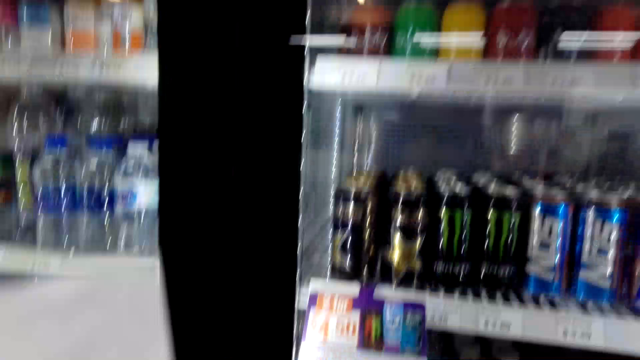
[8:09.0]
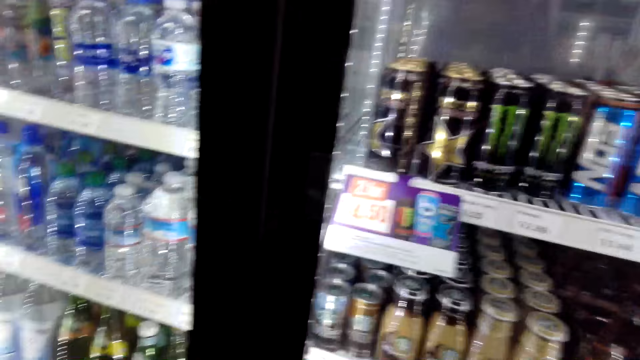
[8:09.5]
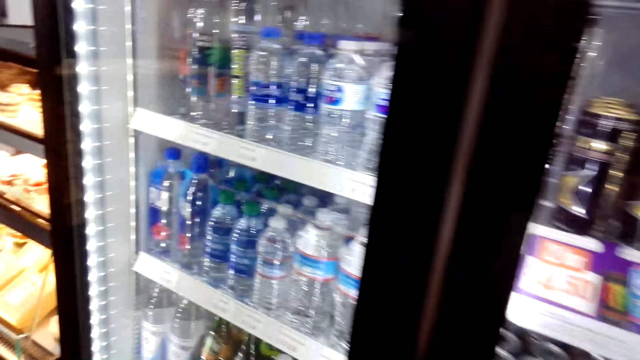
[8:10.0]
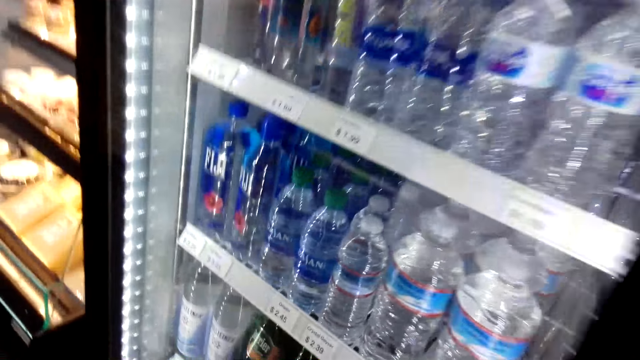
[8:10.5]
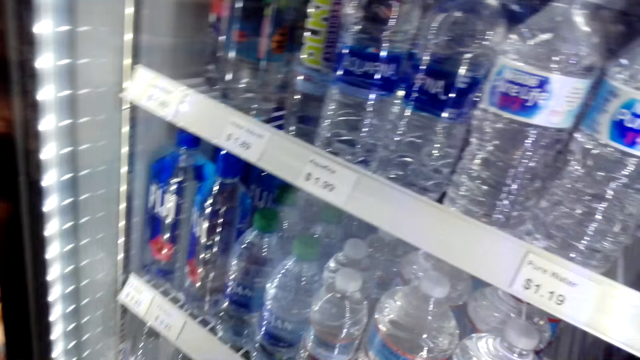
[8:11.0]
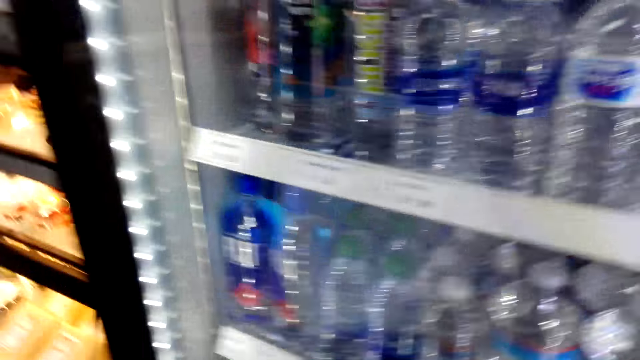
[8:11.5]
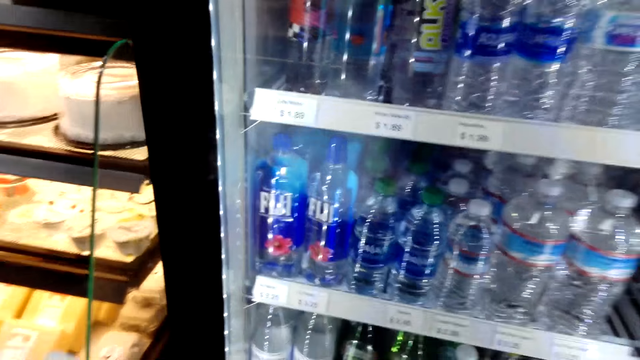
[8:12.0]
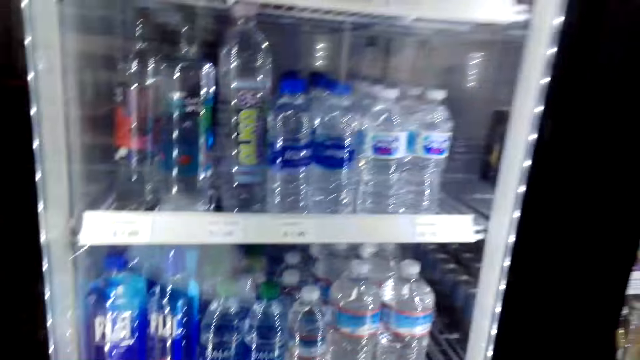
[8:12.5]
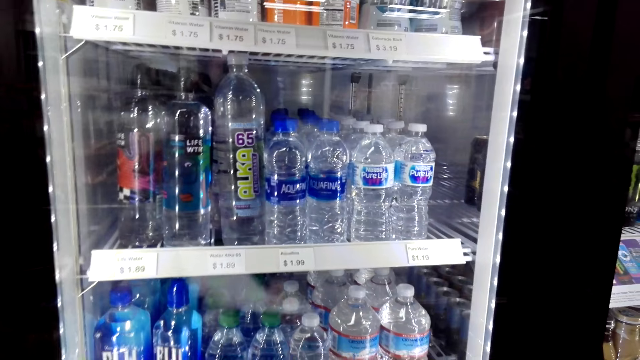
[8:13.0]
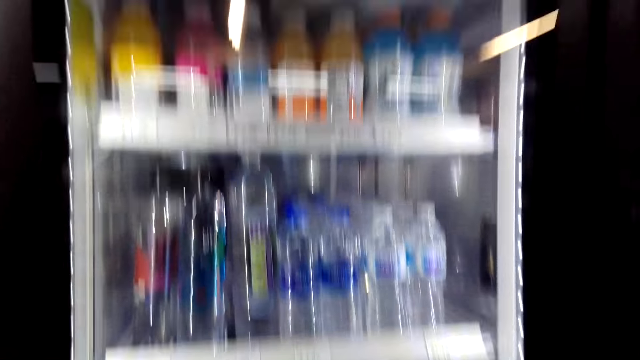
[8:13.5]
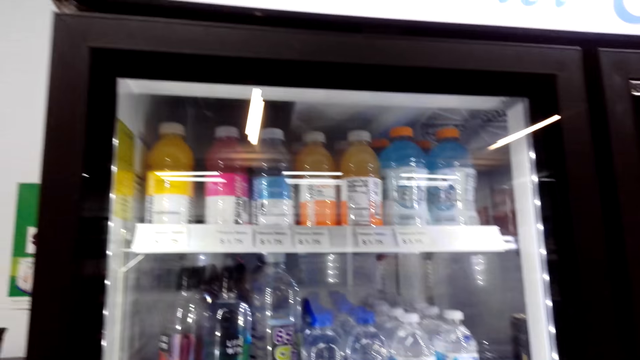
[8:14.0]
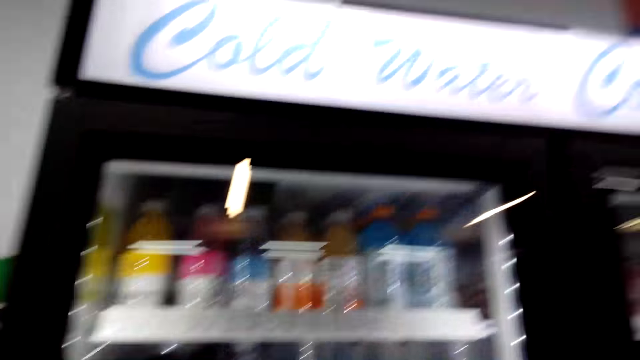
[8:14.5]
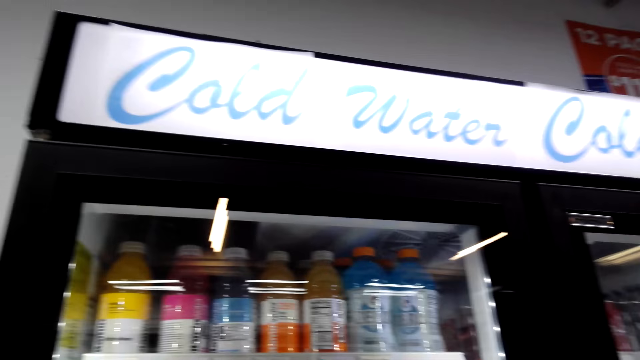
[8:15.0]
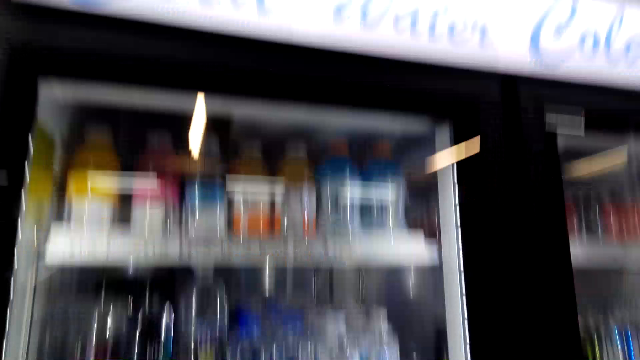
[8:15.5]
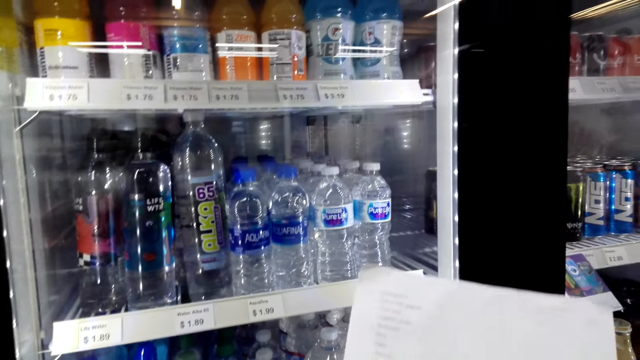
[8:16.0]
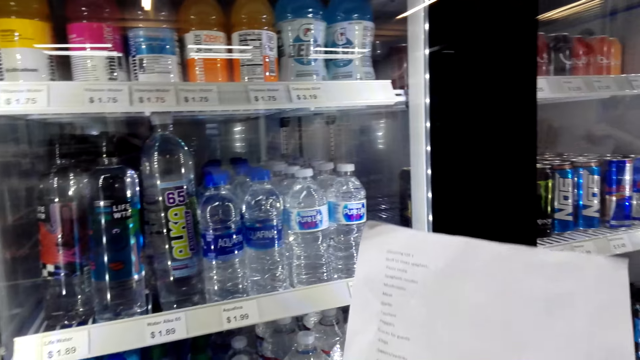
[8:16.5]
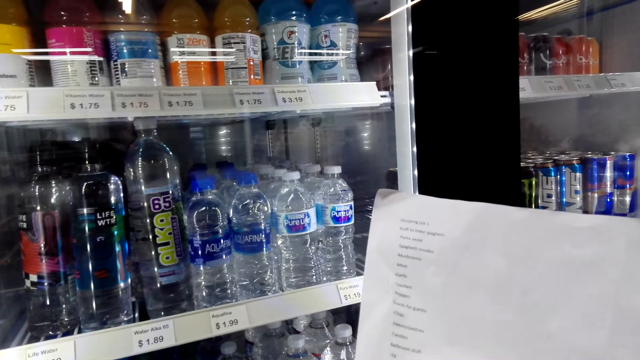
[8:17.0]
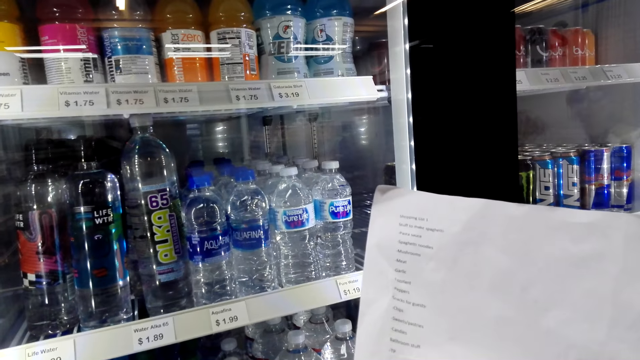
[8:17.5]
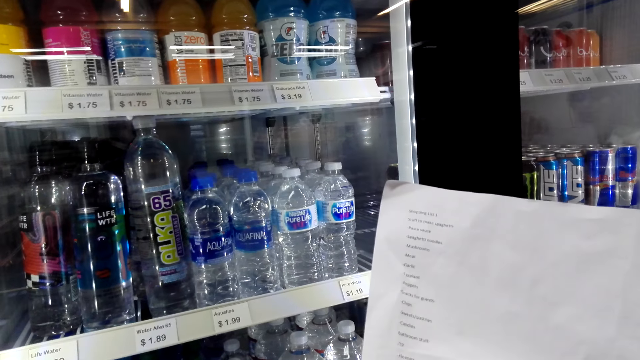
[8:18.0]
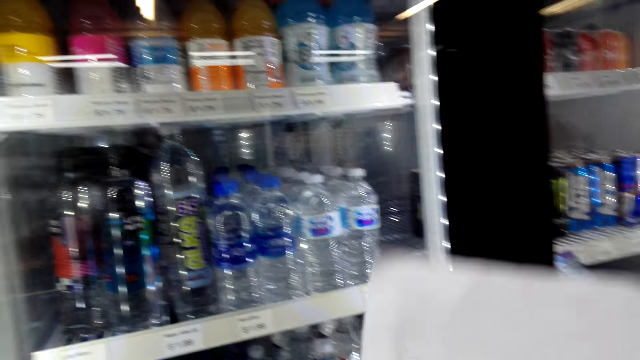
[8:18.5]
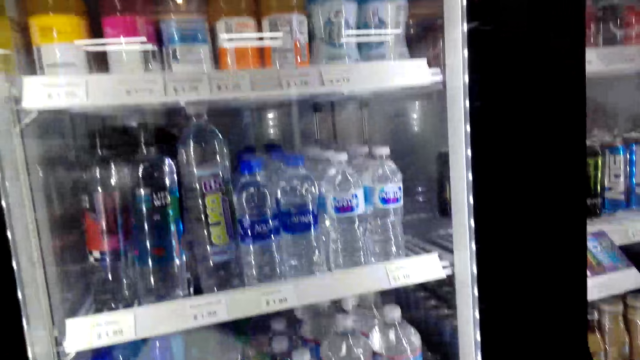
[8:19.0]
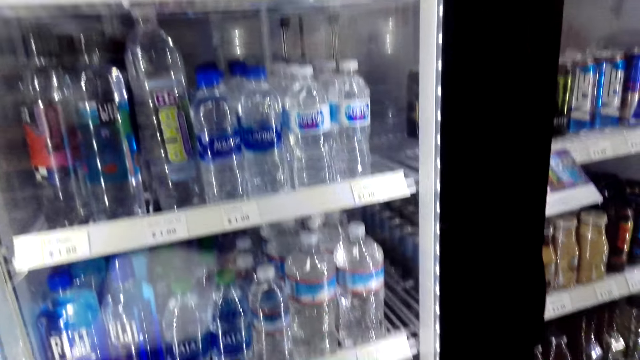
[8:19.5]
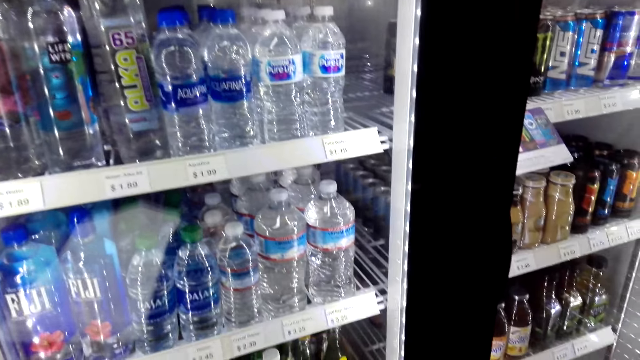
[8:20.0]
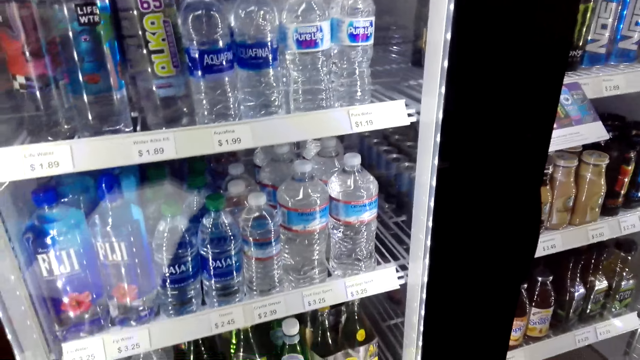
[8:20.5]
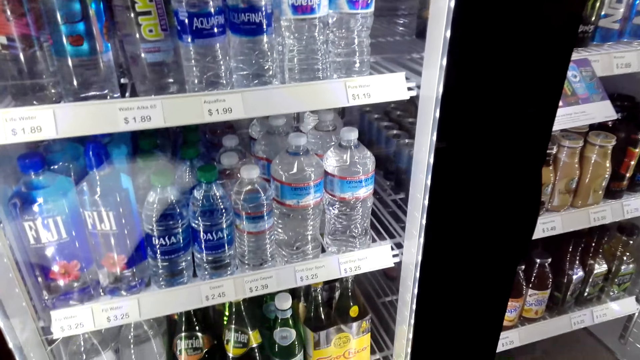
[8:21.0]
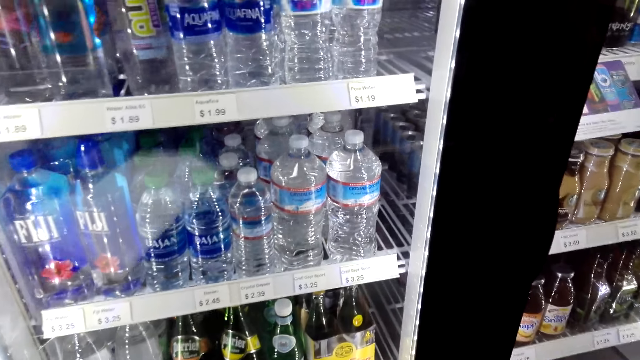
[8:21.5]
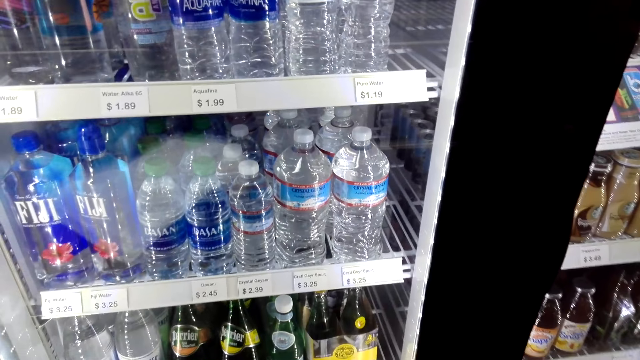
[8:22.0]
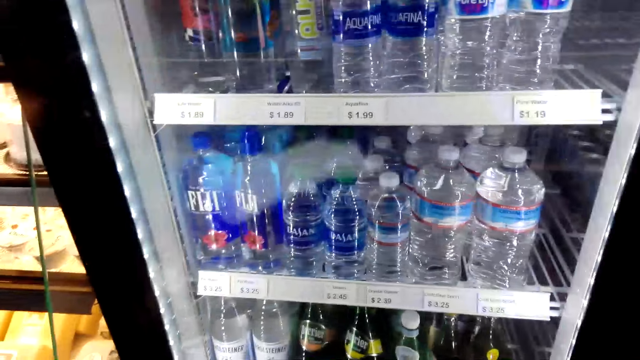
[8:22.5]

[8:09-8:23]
The camera wearer looks through the cooler. They check the list in hand. They look through the cooler.

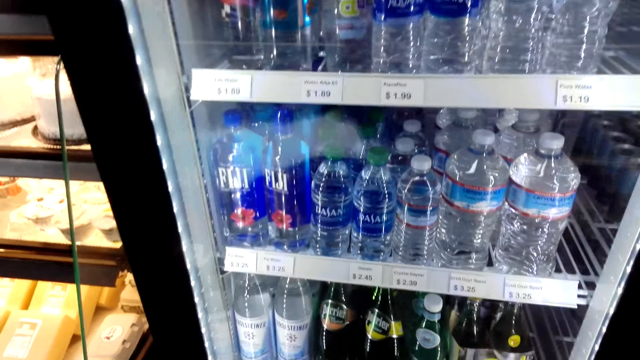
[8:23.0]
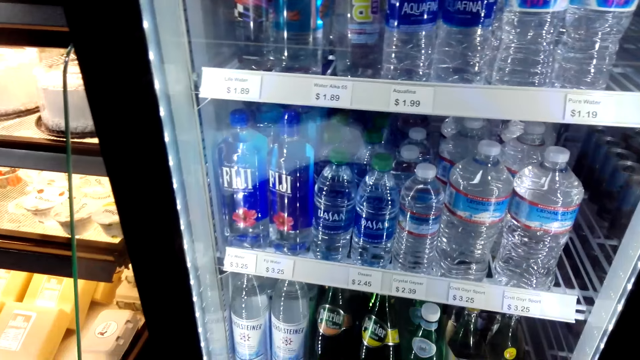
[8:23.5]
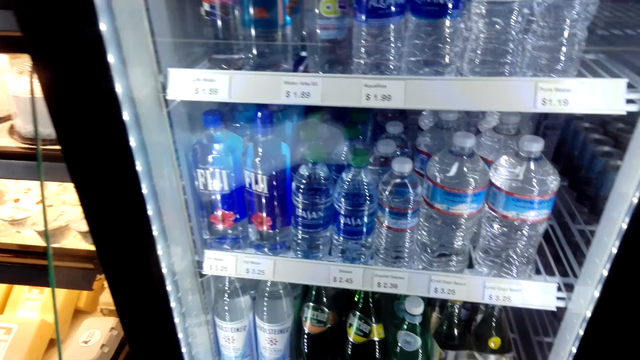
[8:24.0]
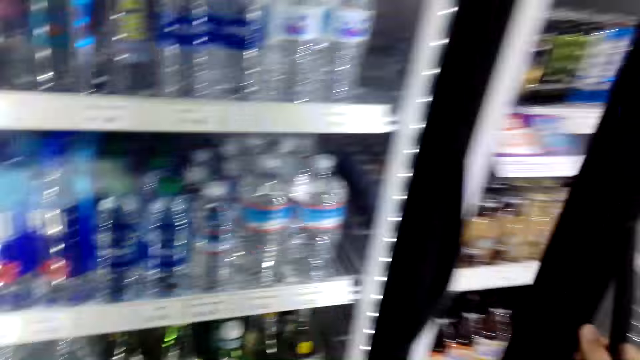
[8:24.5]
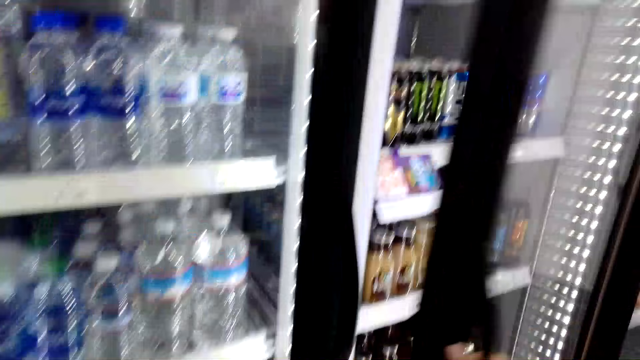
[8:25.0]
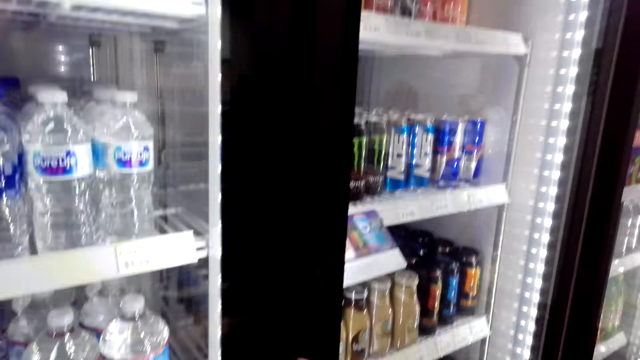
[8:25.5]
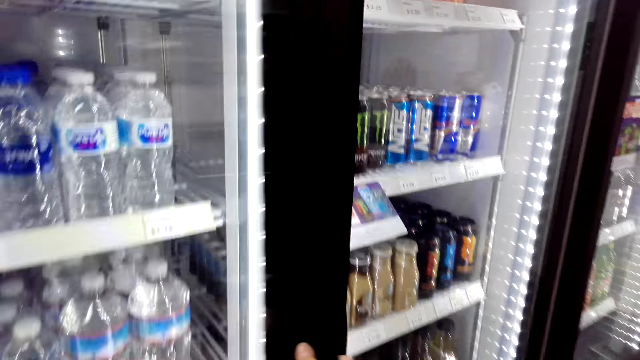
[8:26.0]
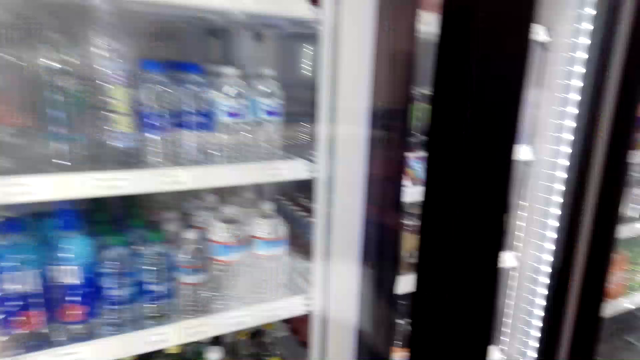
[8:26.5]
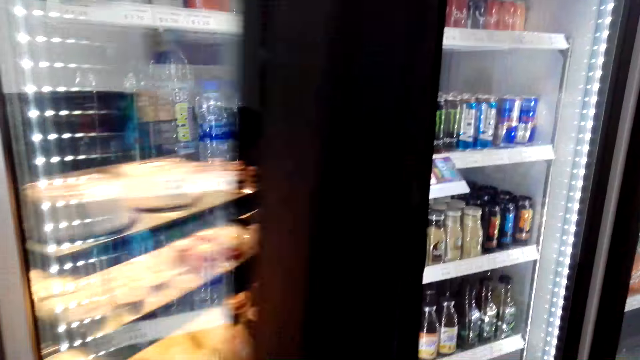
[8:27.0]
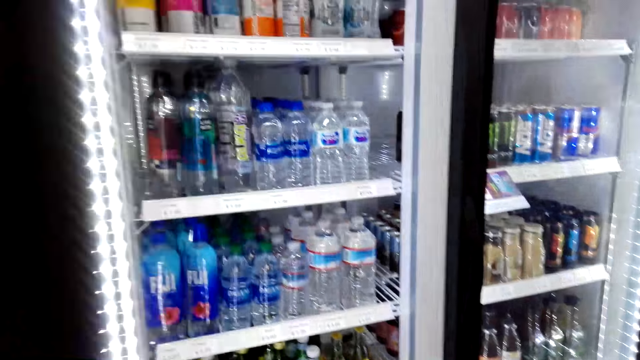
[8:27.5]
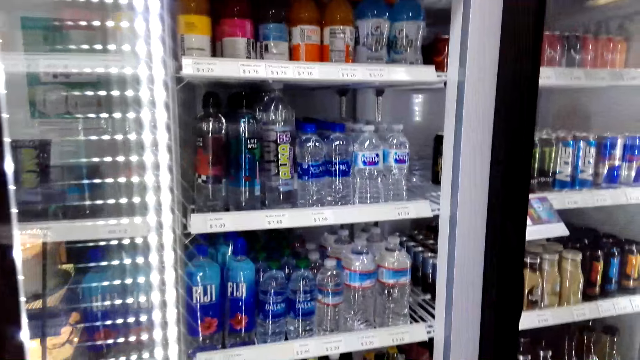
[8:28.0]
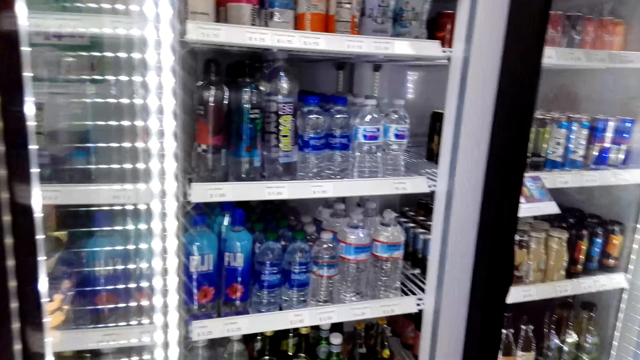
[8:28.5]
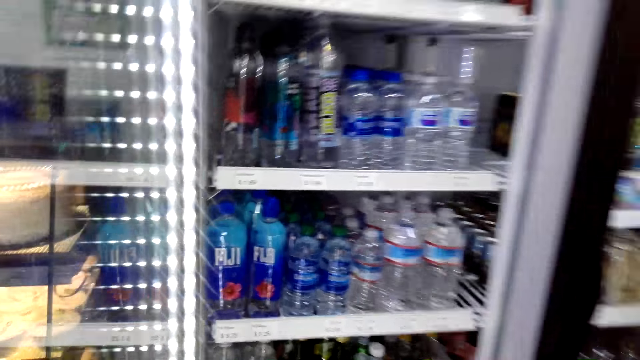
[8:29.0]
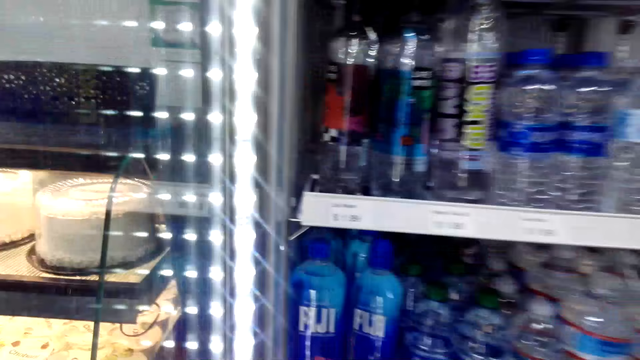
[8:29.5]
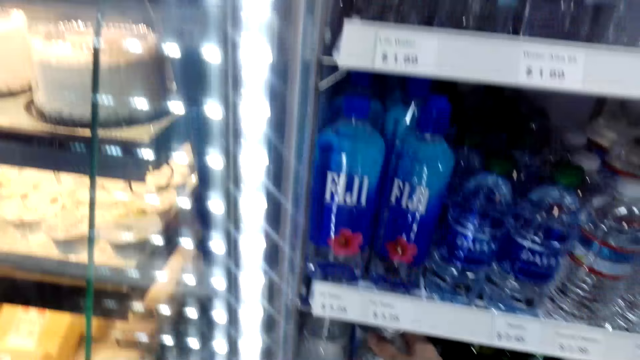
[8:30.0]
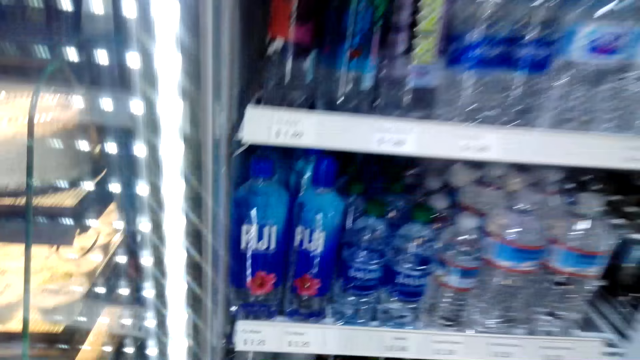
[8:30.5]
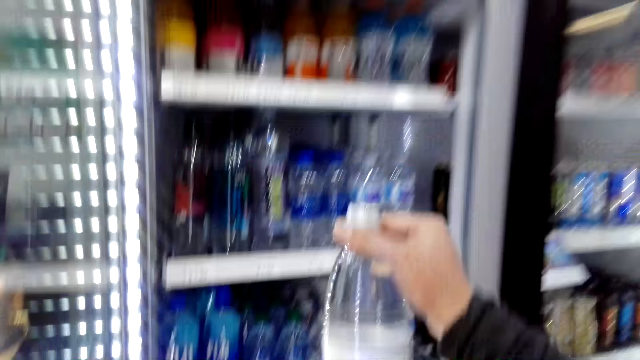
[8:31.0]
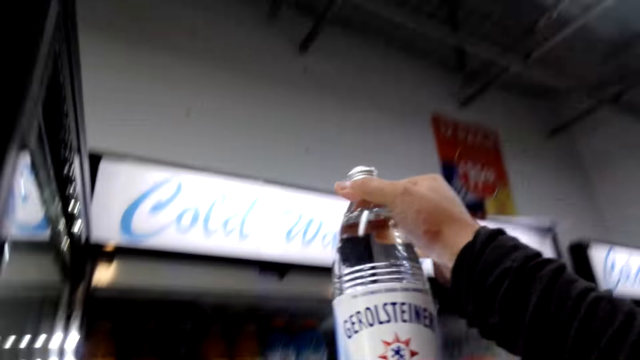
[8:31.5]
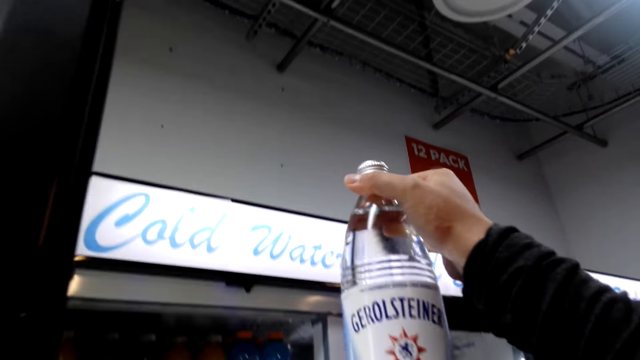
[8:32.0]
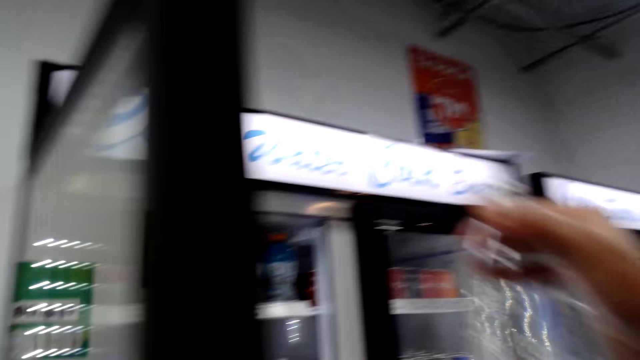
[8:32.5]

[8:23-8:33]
The camera wearer opens the fridge or cooler and takes a water. They check the drink in hand.
